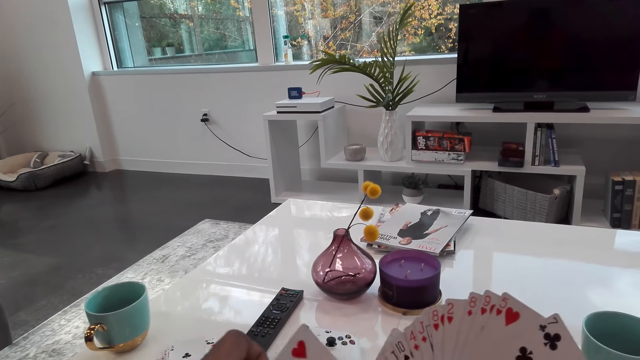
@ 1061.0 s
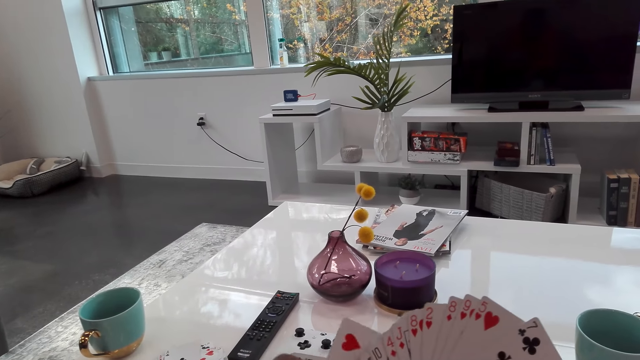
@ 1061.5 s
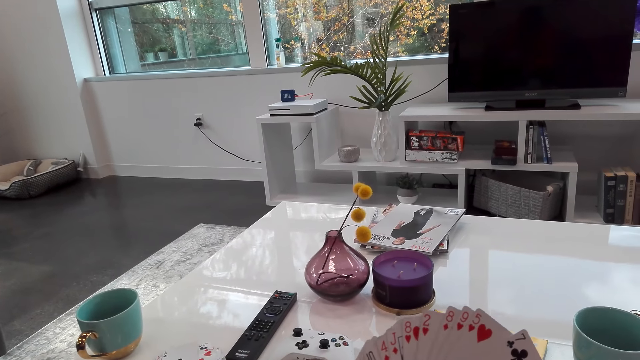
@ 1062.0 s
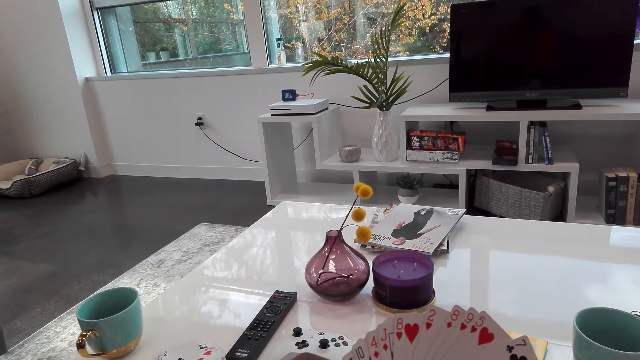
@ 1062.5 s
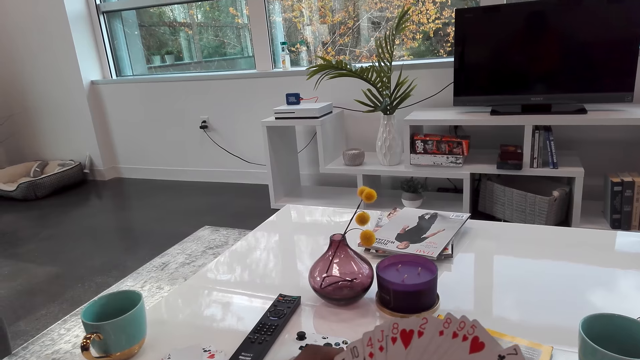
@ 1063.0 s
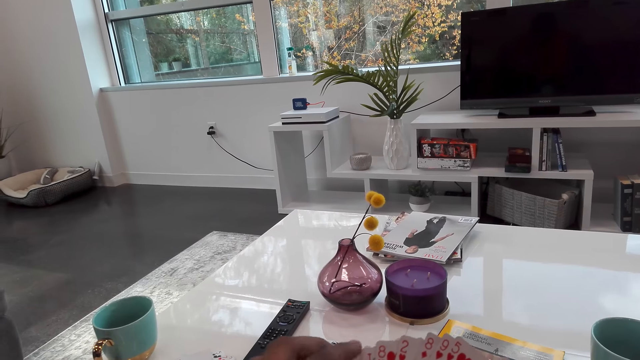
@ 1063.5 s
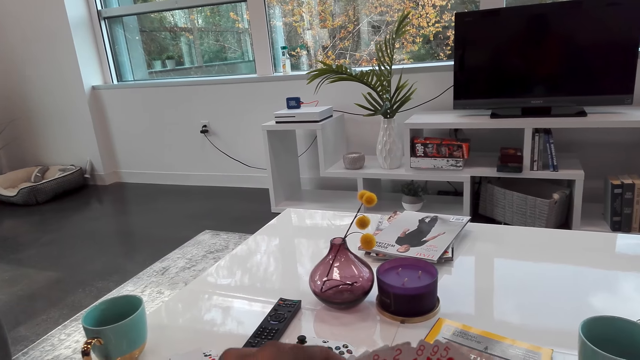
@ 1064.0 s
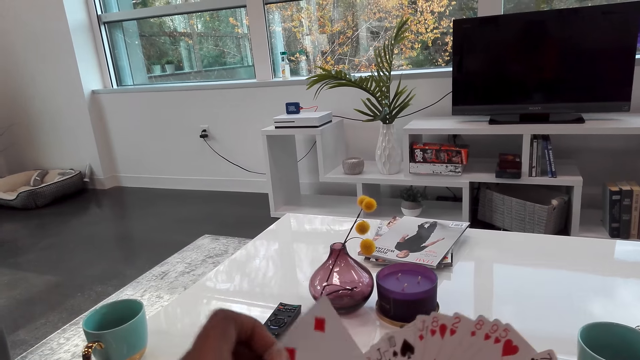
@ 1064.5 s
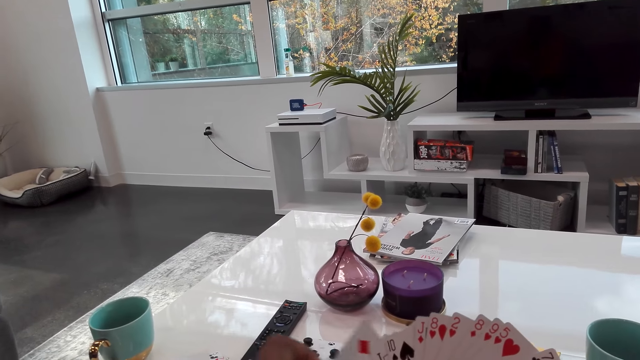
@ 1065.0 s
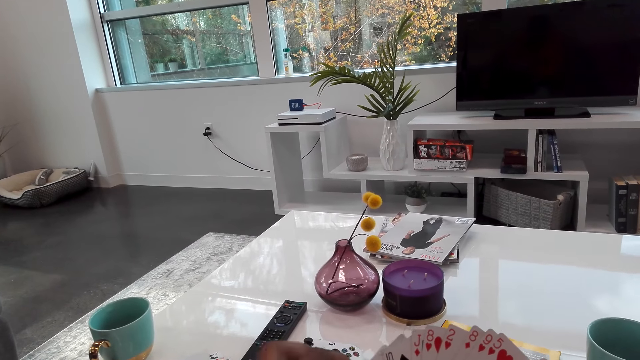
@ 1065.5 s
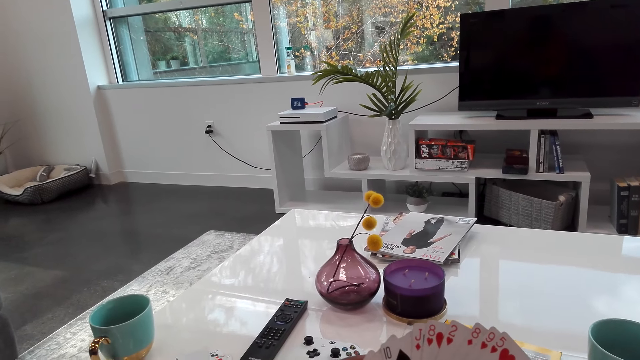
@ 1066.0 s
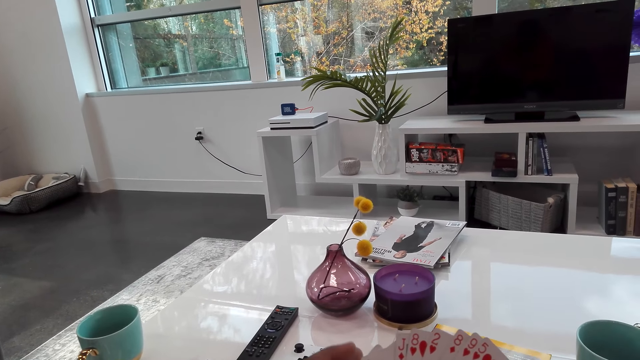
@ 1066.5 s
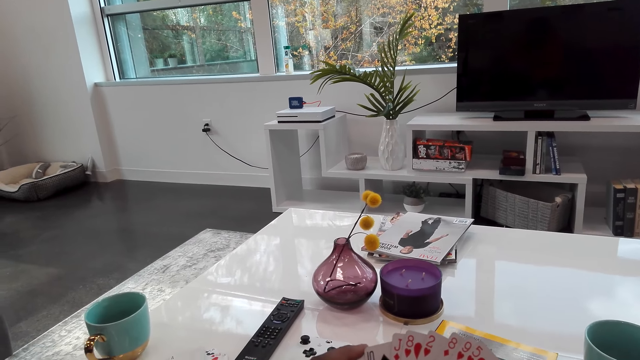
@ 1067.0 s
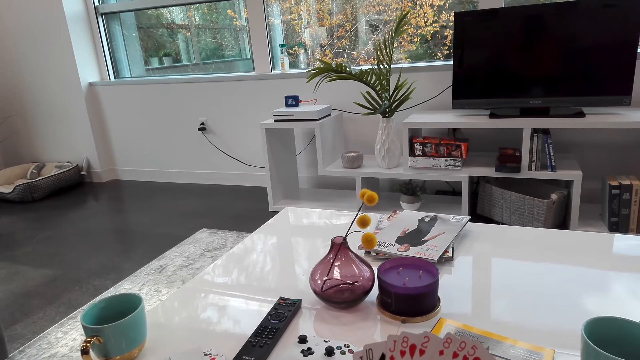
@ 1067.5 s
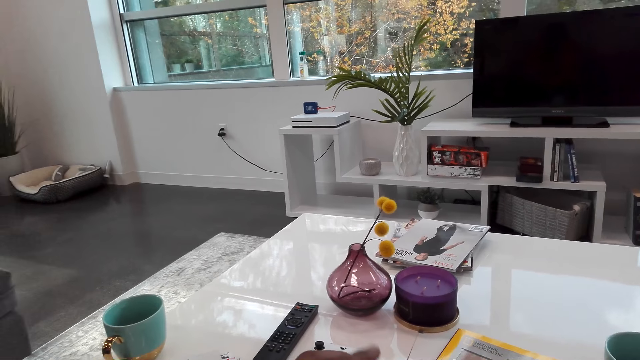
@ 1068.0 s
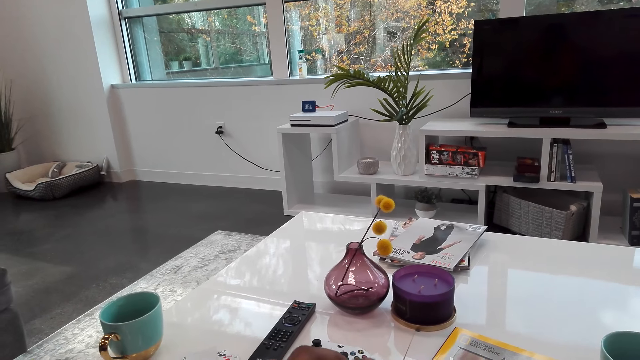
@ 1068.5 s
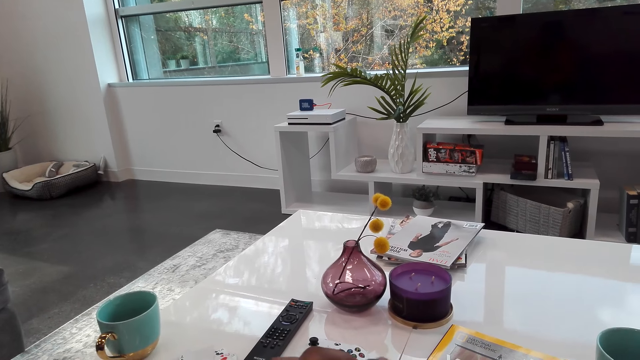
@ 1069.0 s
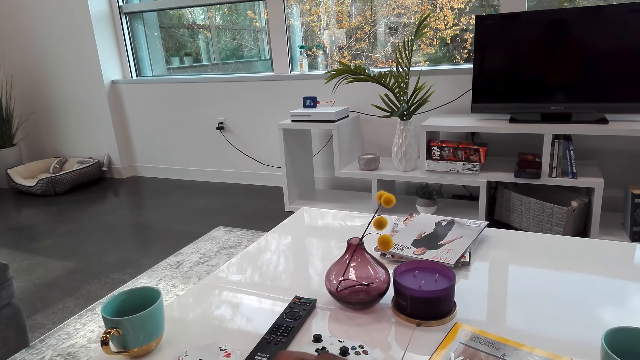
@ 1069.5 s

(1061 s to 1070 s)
The camera wearer stares at the cards.

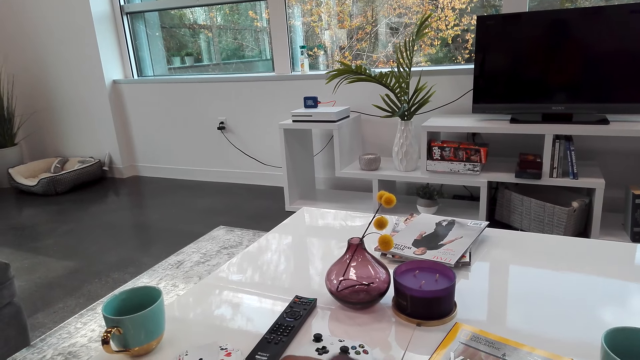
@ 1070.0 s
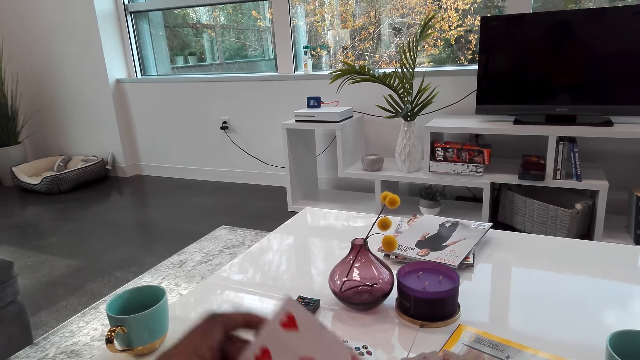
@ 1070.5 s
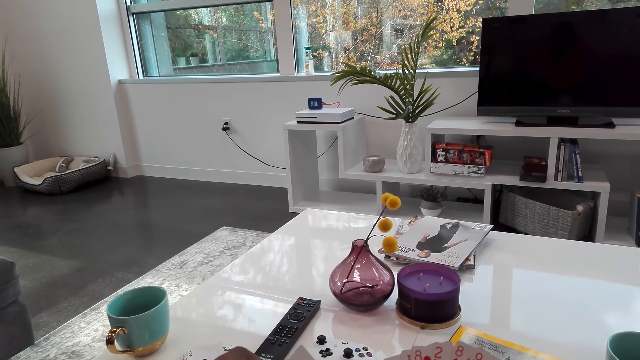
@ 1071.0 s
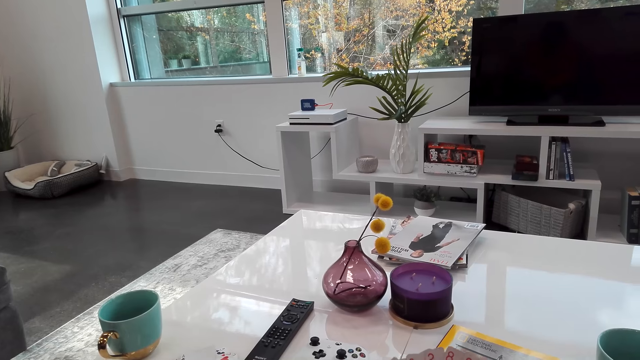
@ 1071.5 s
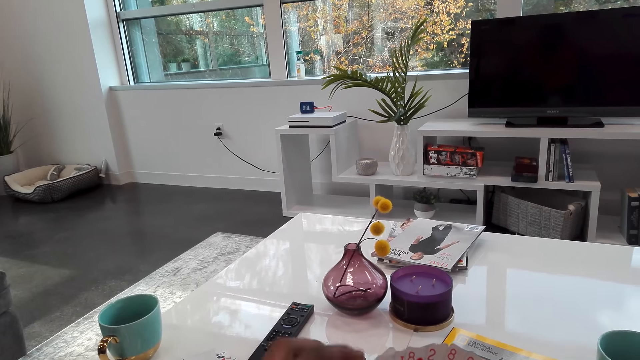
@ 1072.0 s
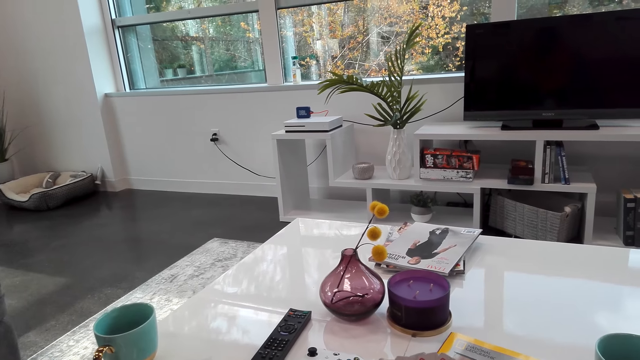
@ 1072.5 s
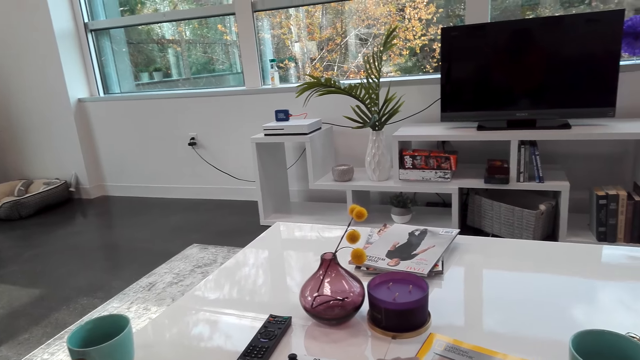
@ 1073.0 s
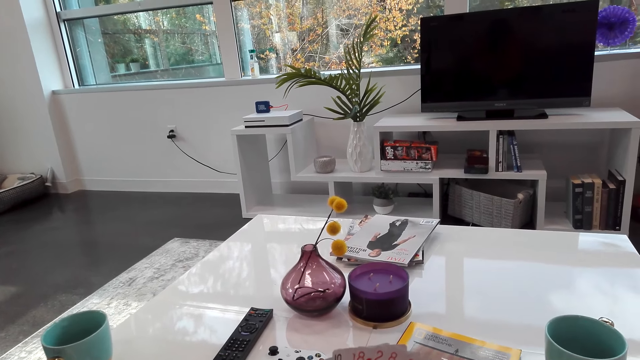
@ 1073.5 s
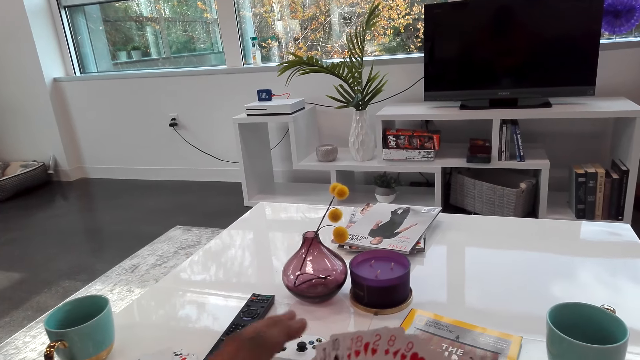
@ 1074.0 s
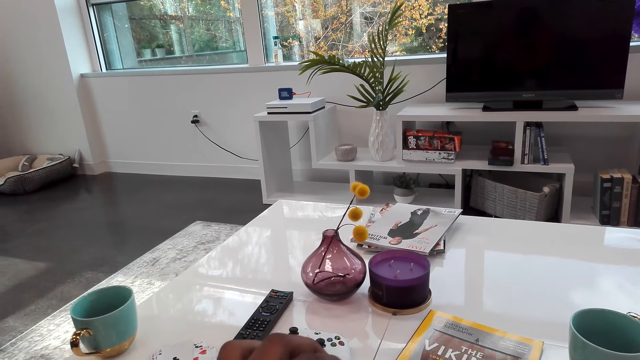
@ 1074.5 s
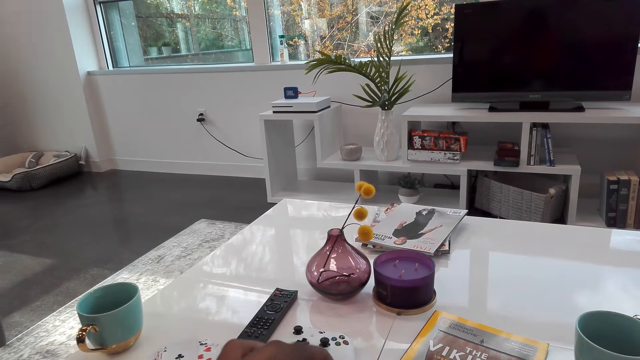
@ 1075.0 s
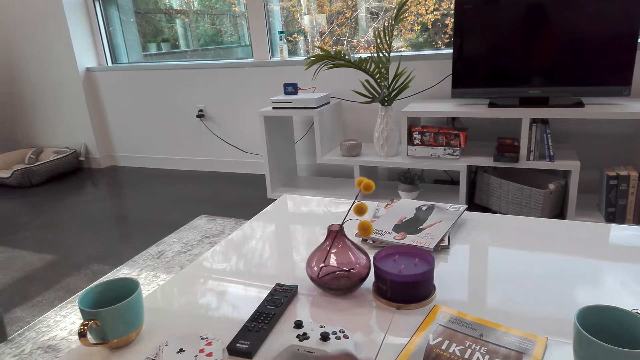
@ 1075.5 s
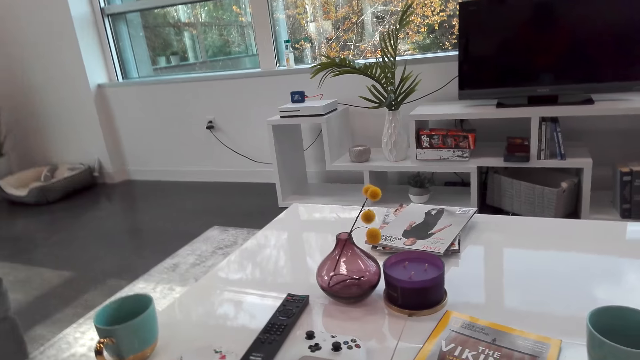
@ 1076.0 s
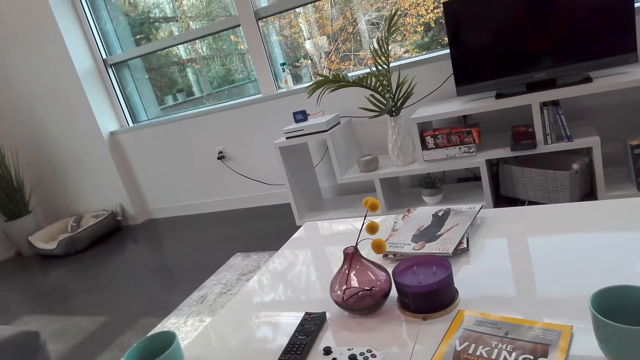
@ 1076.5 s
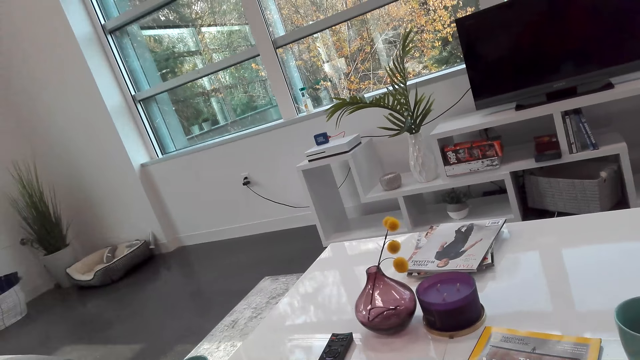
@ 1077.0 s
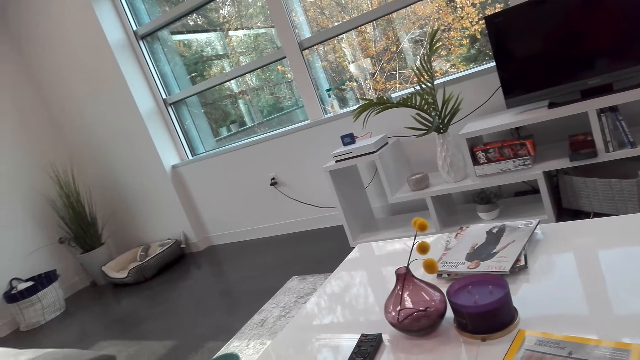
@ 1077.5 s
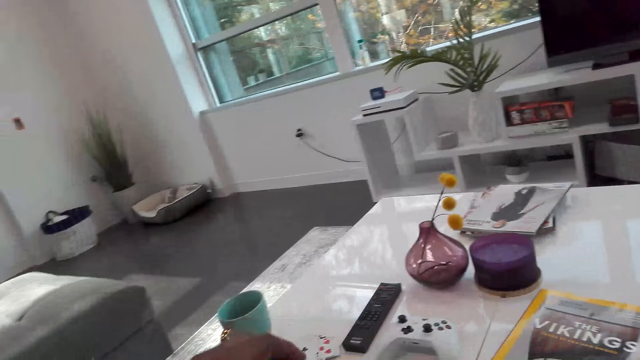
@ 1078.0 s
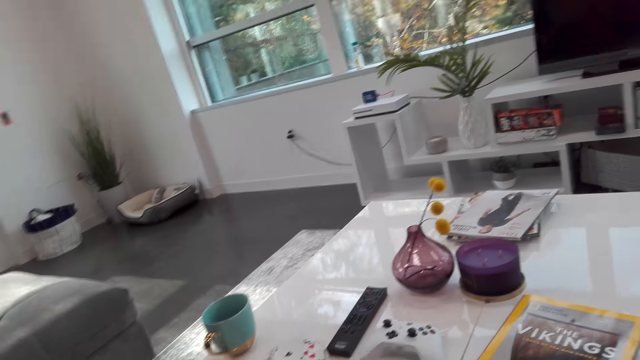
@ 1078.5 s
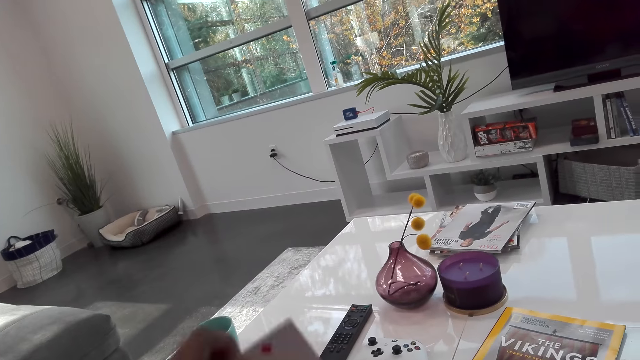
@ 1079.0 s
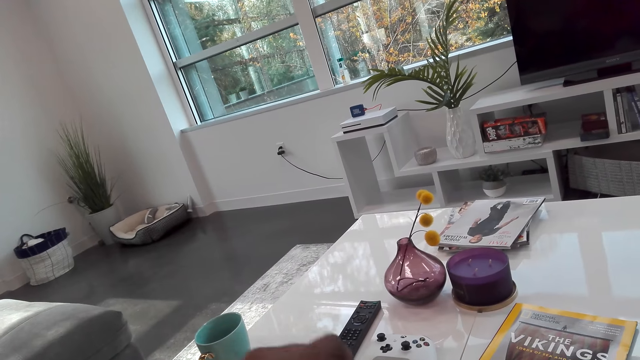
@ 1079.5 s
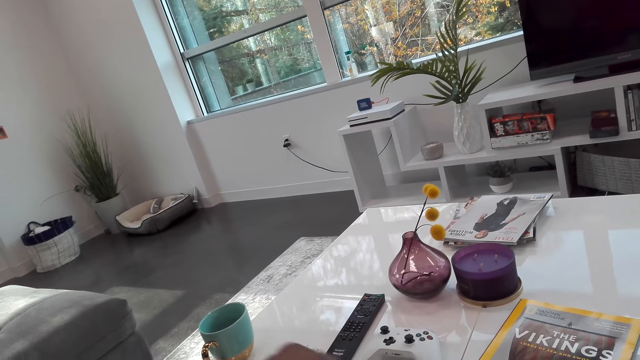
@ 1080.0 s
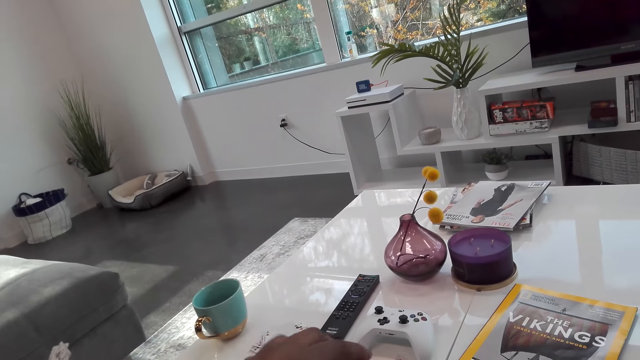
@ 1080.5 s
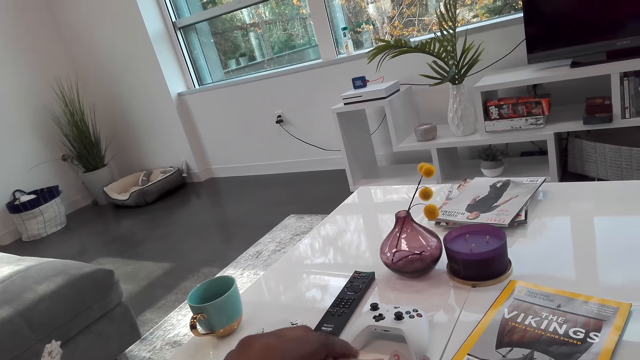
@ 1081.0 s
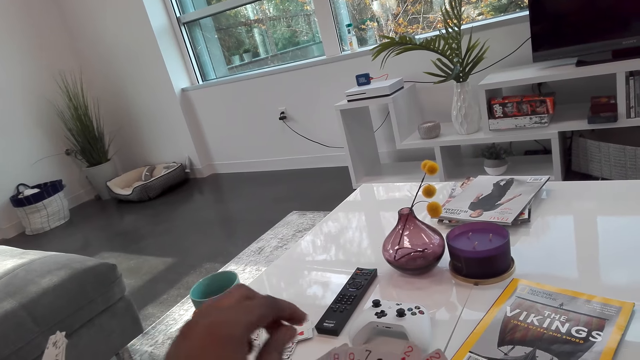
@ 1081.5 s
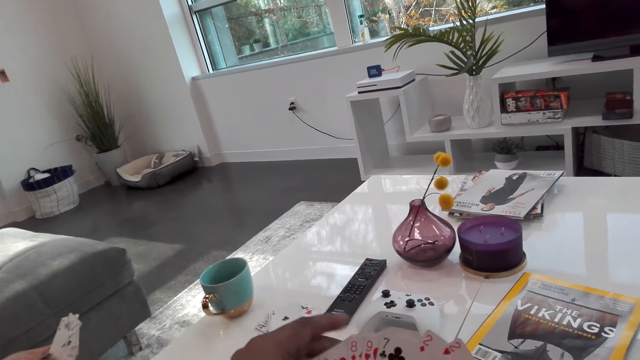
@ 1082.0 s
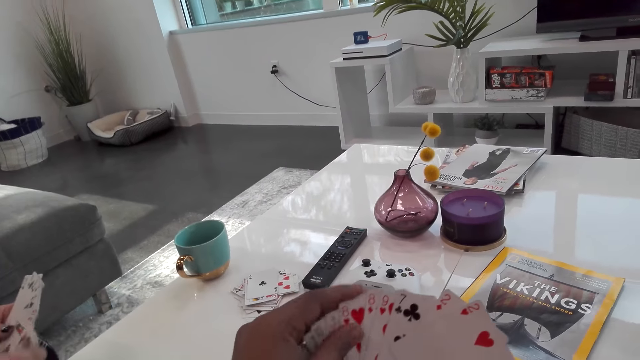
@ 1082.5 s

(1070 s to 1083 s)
The camera wearer dialogues with a woman.
